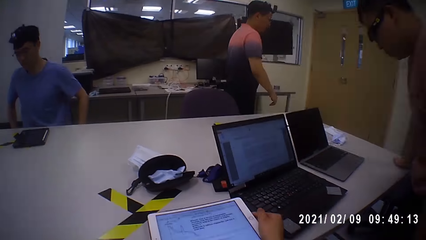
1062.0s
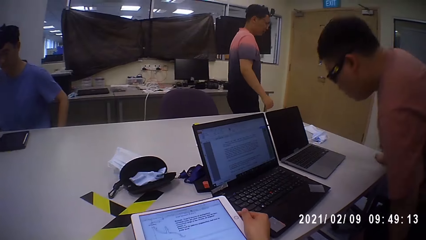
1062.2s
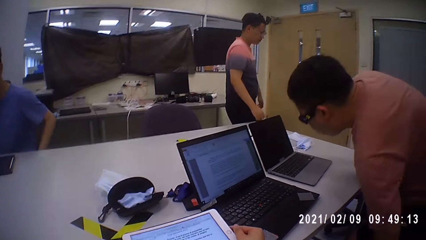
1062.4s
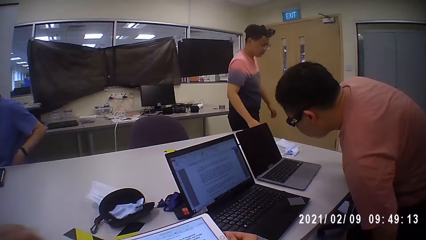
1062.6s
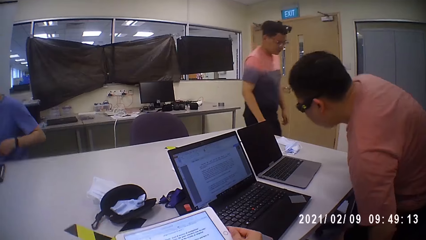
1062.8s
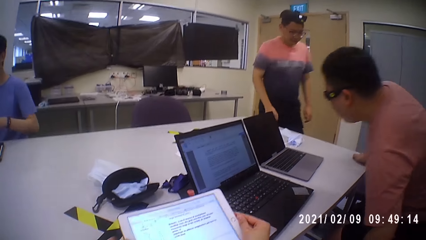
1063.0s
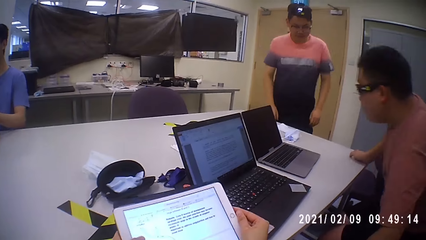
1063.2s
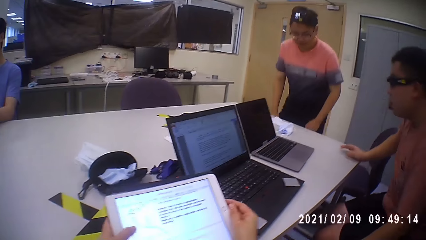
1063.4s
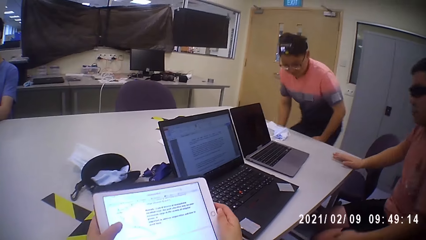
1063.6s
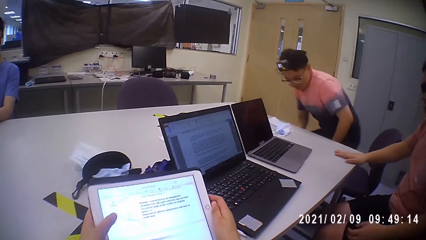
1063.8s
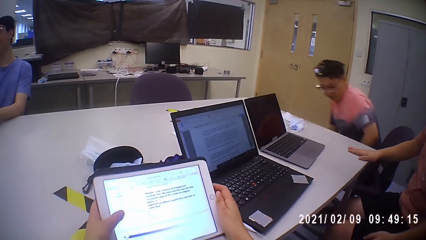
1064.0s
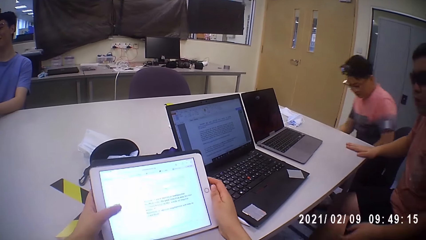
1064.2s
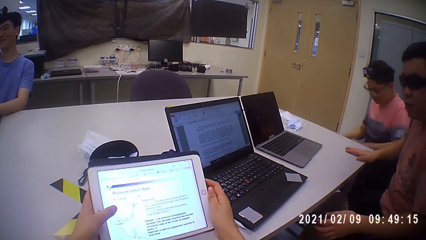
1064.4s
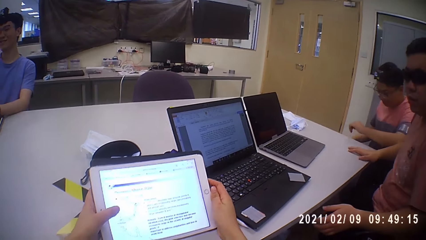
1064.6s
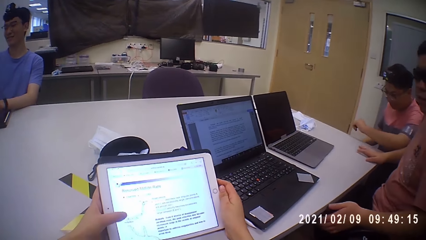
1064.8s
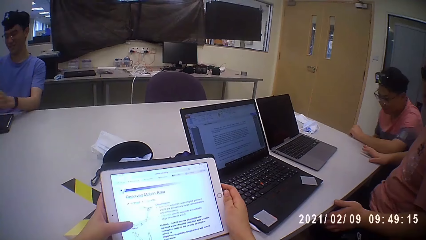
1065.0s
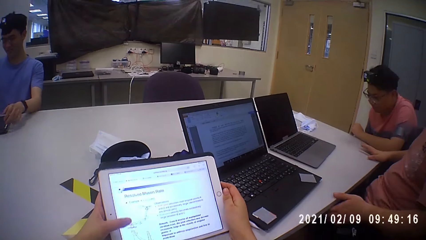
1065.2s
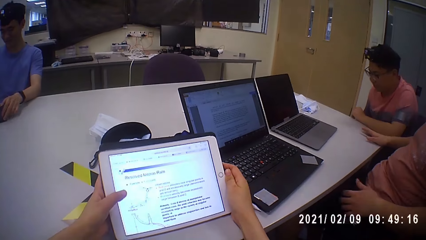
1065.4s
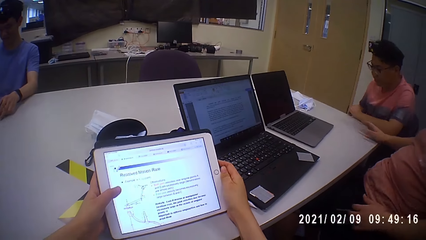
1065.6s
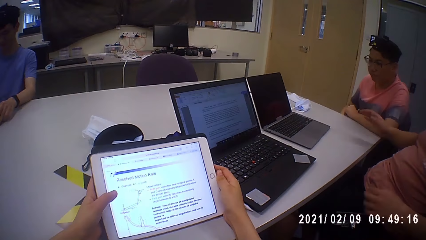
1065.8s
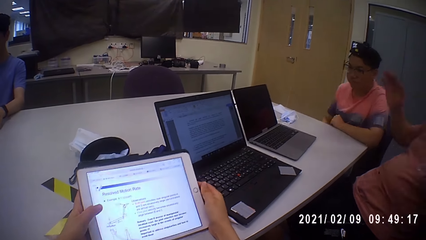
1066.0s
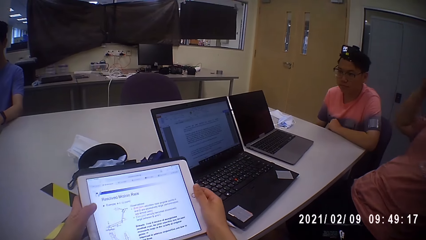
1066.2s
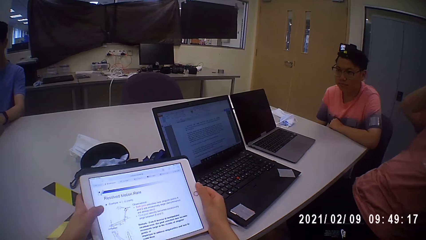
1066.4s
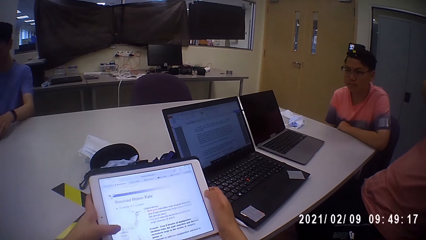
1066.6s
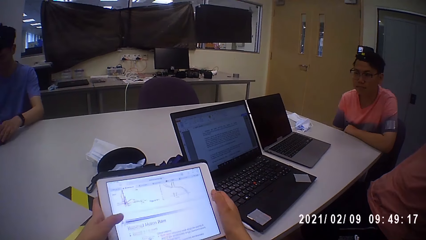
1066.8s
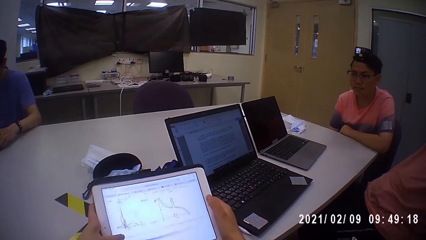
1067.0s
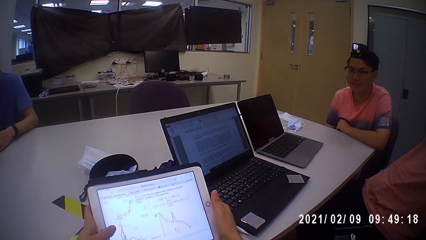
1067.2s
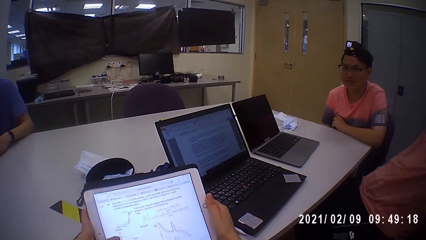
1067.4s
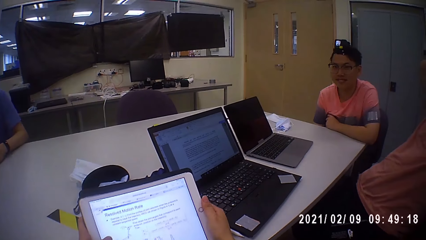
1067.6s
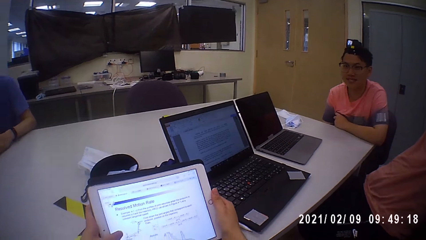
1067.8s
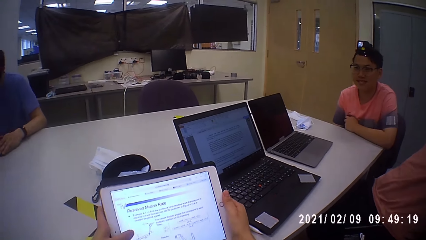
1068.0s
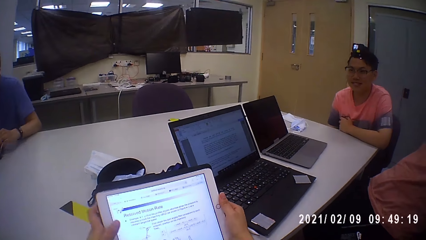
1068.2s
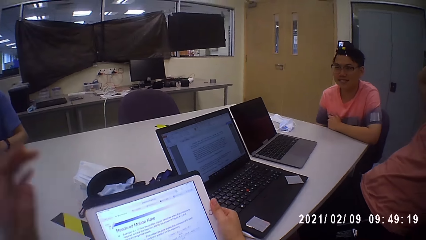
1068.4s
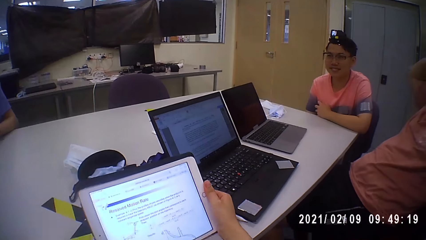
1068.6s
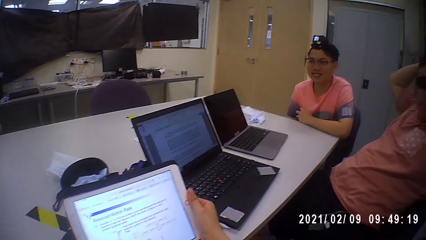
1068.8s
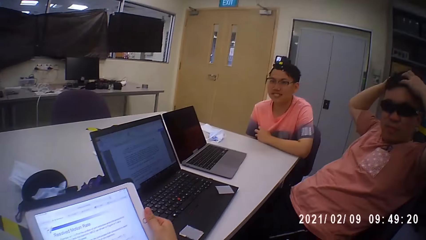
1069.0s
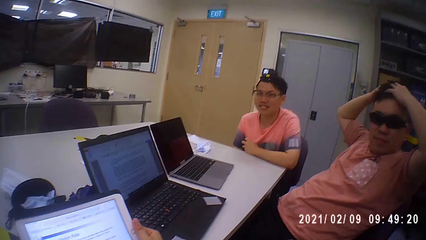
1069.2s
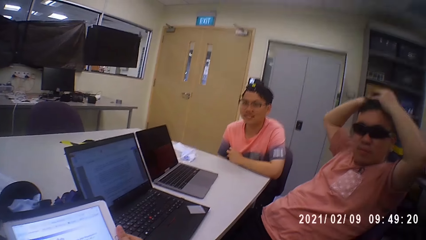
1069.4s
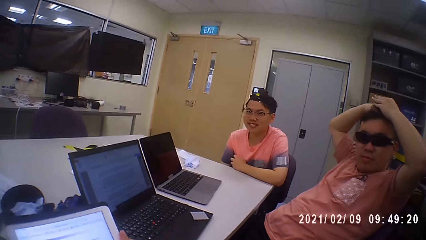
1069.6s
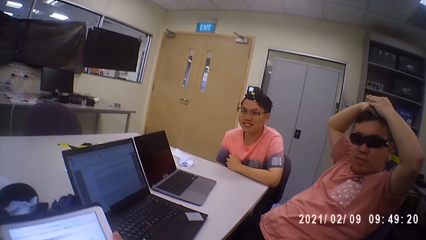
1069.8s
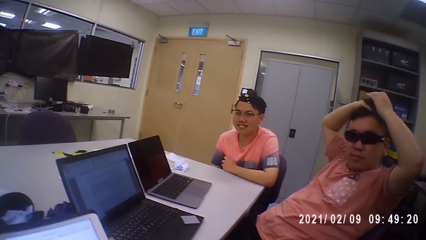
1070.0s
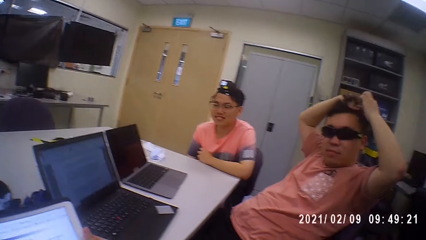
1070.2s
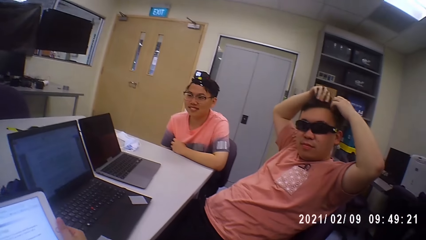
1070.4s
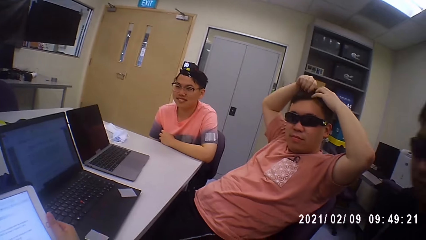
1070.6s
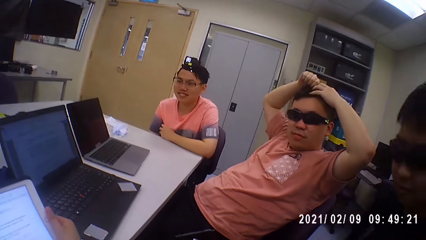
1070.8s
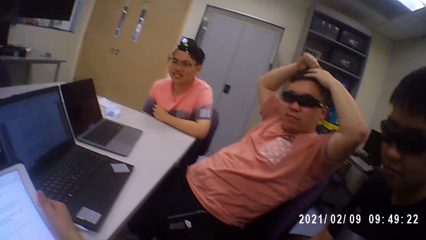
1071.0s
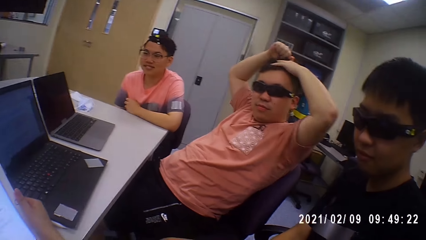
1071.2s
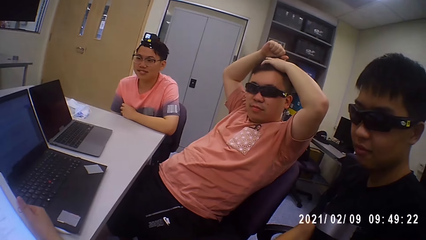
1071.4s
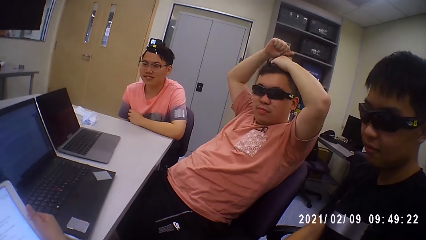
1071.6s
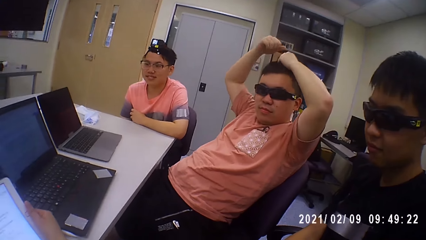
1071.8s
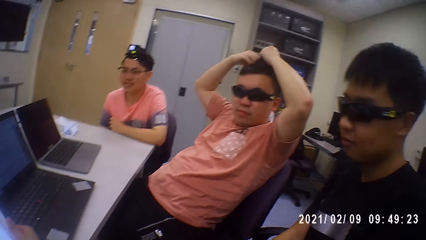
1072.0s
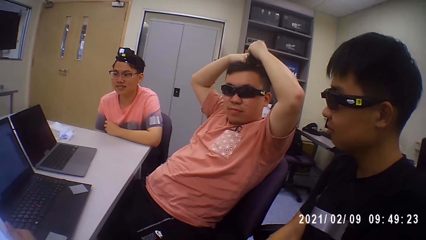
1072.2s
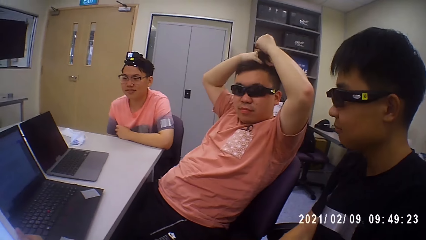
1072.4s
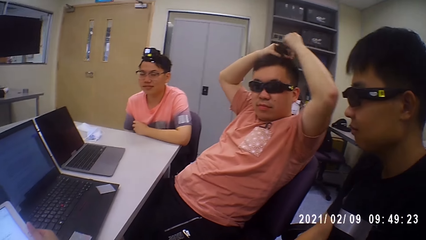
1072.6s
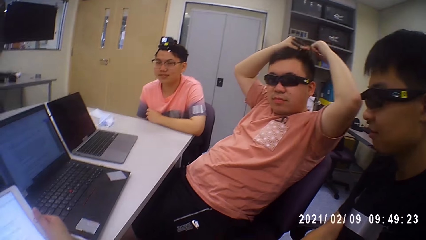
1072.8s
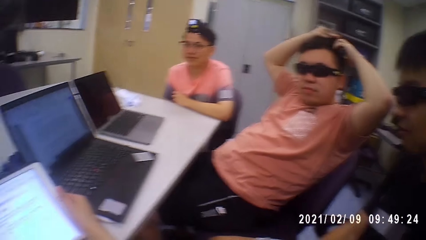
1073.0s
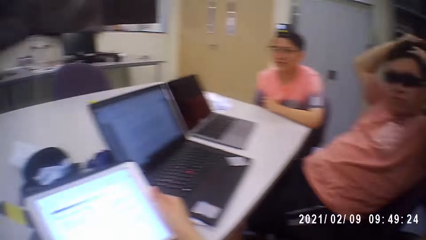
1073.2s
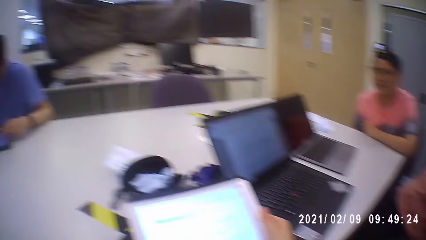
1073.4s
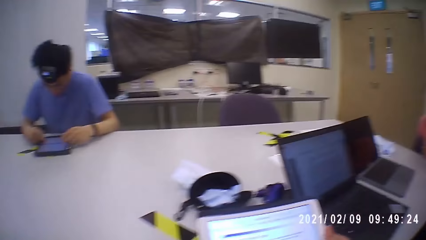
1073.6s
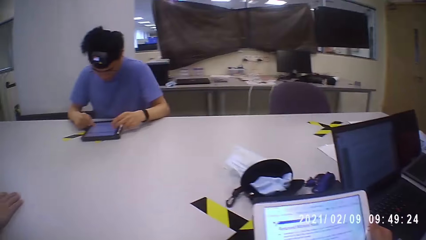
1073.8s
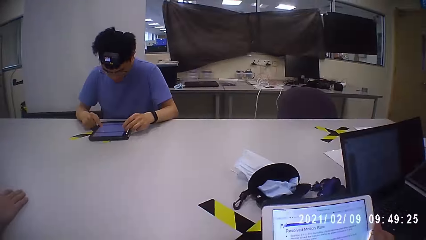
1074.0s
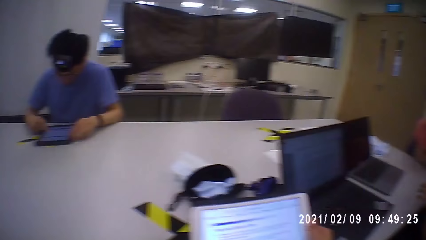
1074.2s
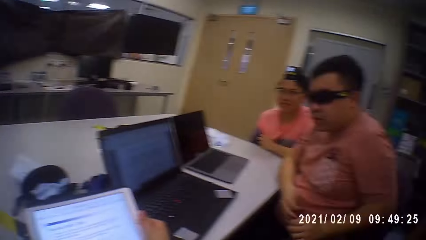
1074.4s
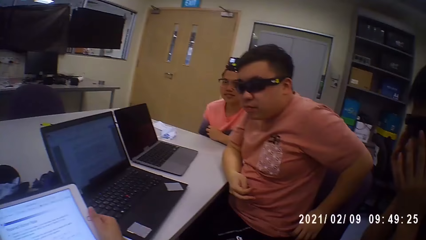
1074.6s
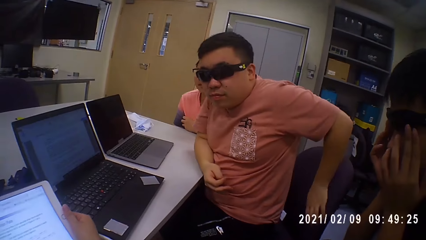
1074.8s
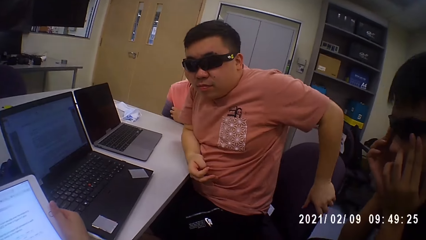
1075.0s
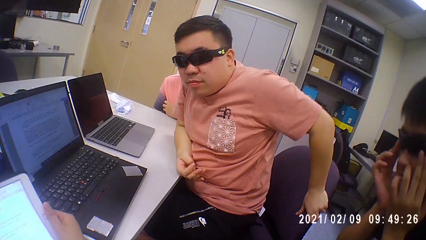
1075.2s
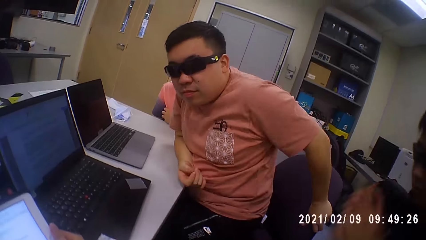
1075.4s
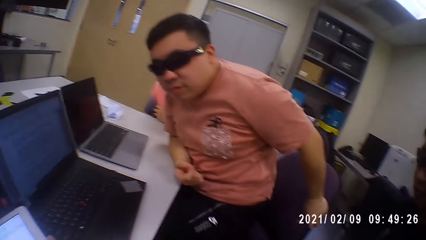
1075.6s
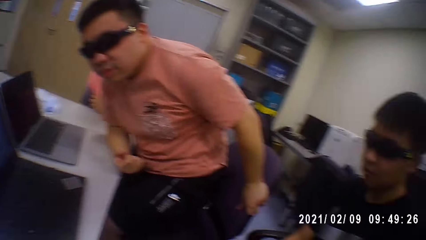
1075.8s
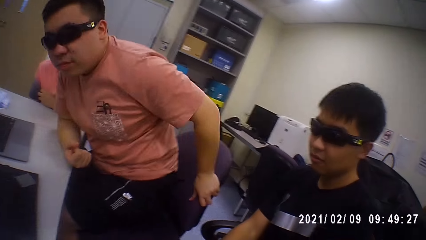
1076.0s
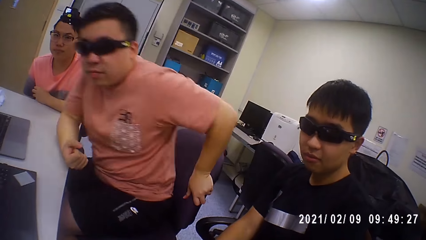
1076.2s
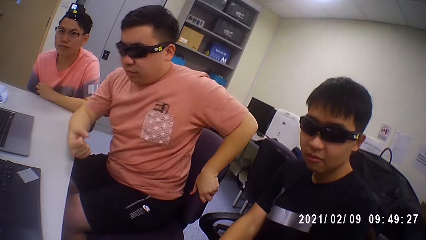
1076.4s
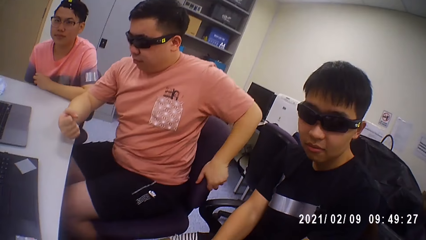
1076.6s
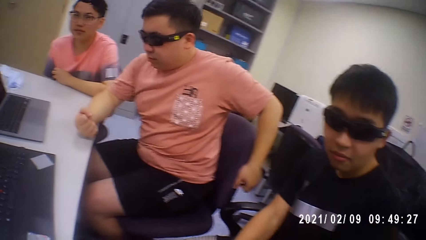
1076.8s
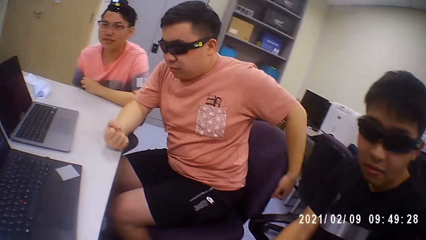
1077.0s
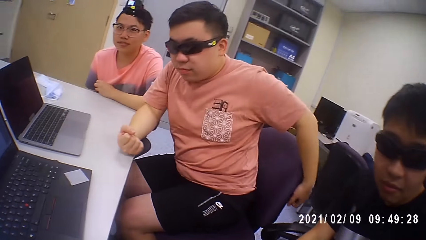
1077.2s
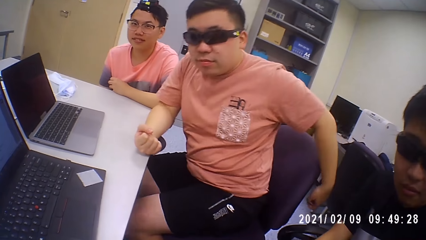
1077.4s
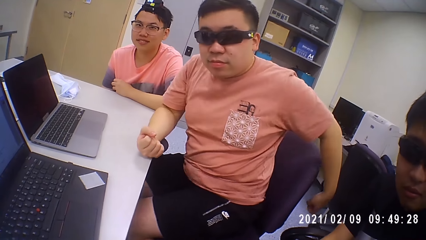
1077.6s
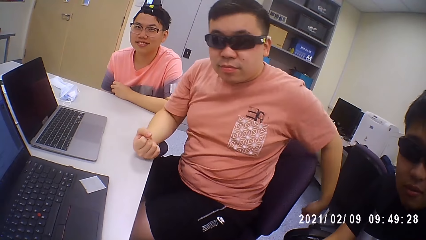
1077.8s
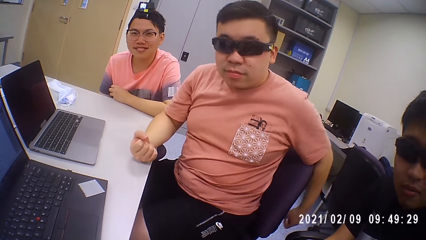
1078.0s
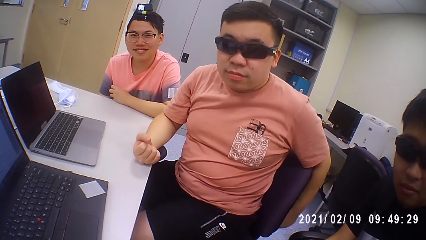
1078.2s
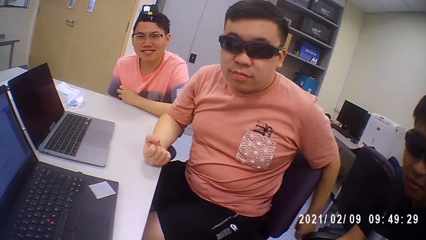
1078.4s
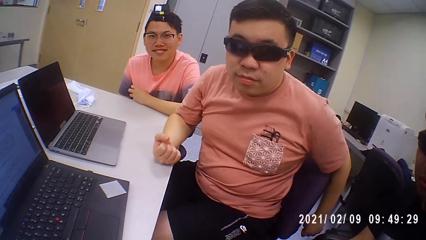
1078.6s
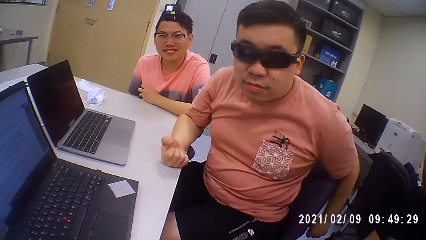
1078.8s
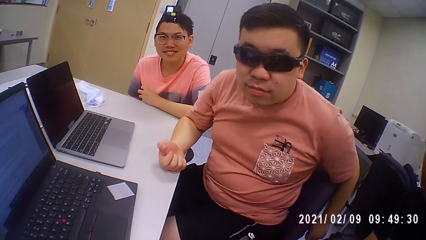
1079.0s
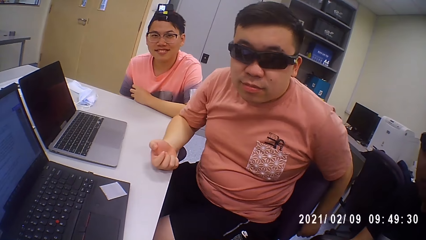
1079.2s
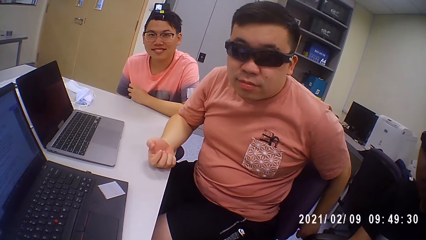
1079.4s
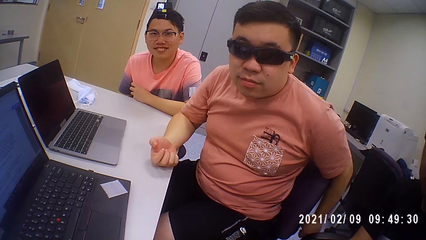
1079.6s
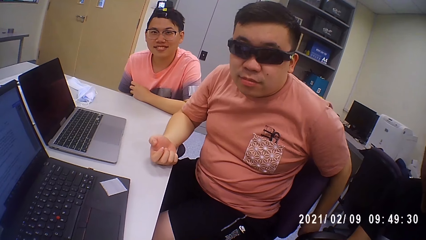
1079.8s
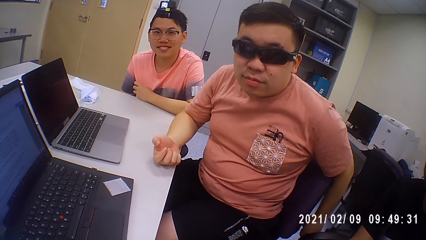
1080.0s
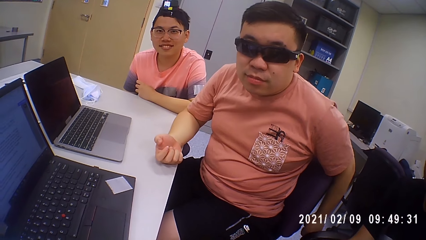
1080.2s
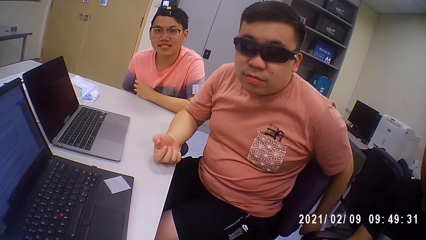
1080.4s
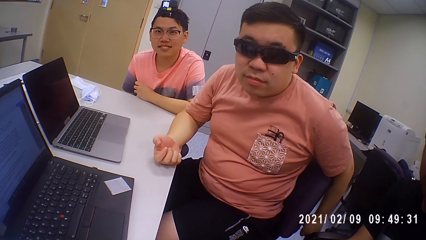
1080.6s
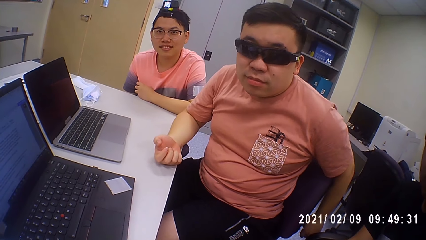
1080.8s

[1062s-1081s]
The camera wearer picks up a tablet from the table with both hands. A man sits on the chair. The camera wearer holds the tablet with both hands. They operate the tablet. Another man sits on a chair. The camera wearer presses the tablet with his left hand. The other man places his left hand on the table. The first man touches the table with his left hand. A person talks. The first man touches his head with both hands. The camera wearer clears her throat. They ask a question. A third man touches a tablet on the table with both hands. The first man holds the chair with his left hand. The person sits properly.
